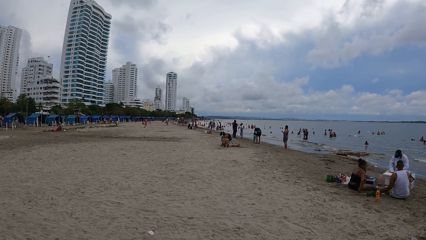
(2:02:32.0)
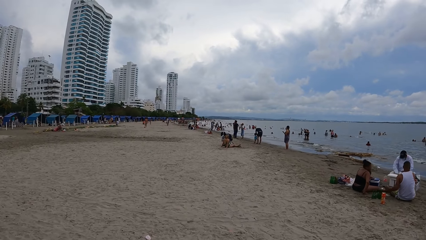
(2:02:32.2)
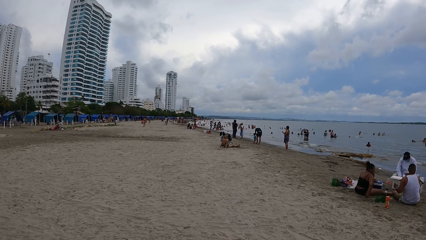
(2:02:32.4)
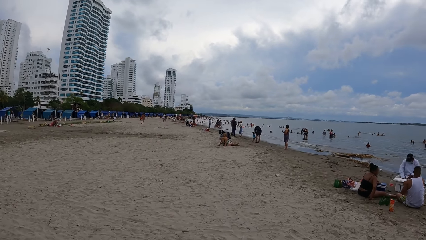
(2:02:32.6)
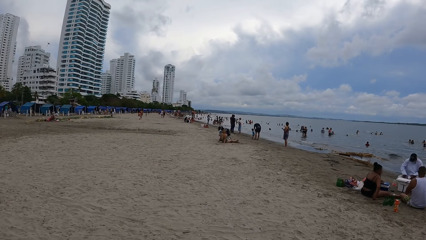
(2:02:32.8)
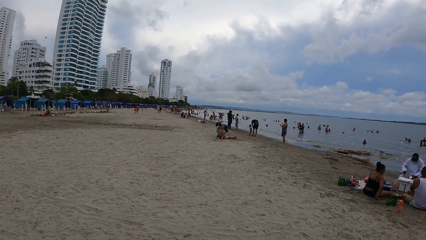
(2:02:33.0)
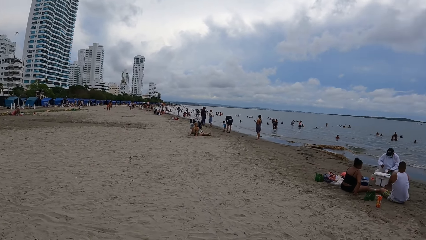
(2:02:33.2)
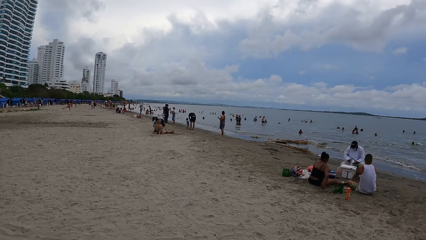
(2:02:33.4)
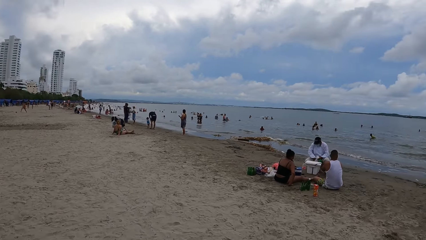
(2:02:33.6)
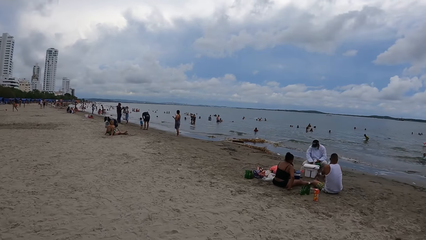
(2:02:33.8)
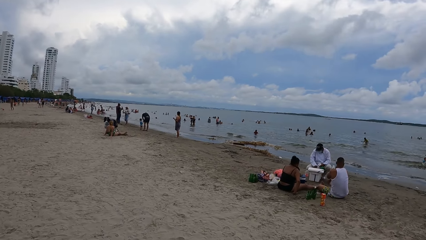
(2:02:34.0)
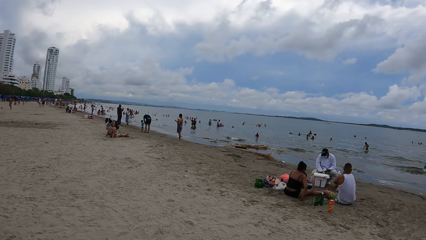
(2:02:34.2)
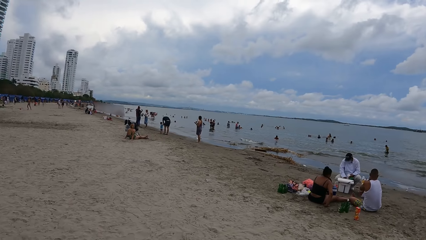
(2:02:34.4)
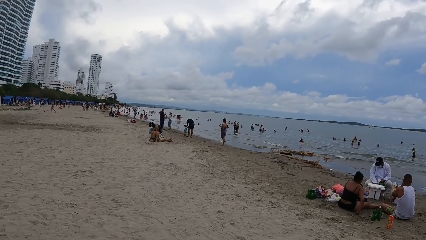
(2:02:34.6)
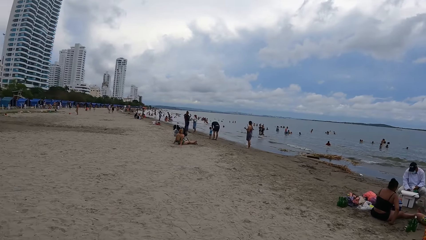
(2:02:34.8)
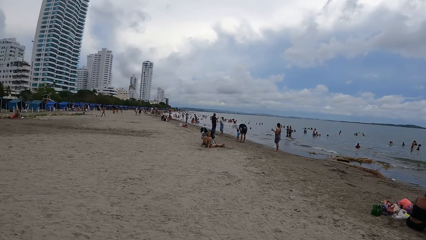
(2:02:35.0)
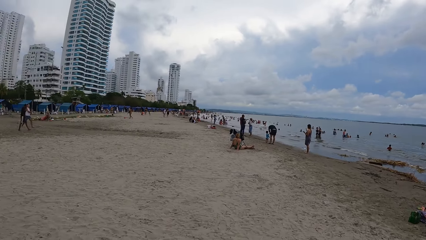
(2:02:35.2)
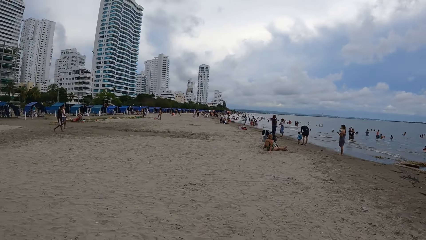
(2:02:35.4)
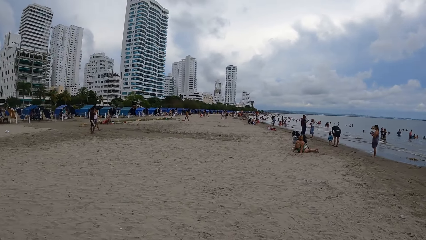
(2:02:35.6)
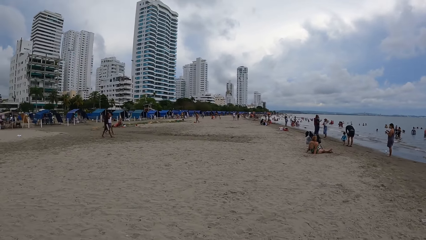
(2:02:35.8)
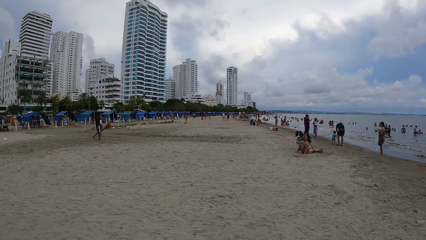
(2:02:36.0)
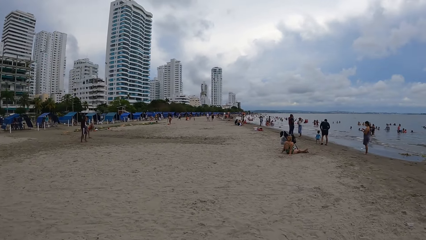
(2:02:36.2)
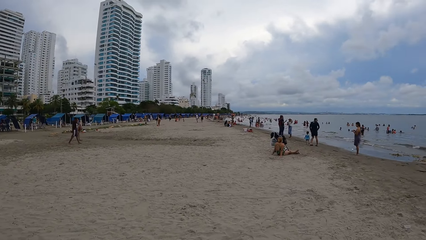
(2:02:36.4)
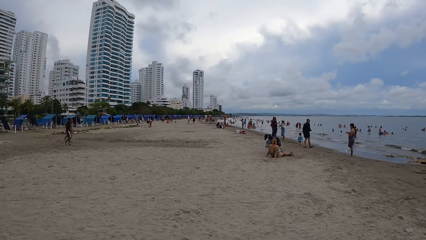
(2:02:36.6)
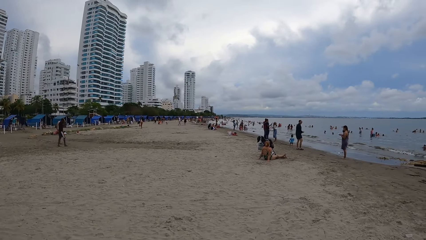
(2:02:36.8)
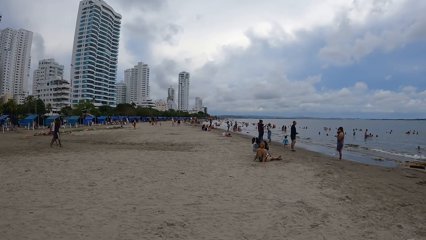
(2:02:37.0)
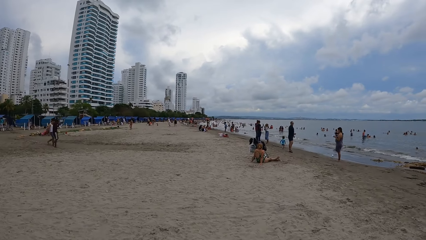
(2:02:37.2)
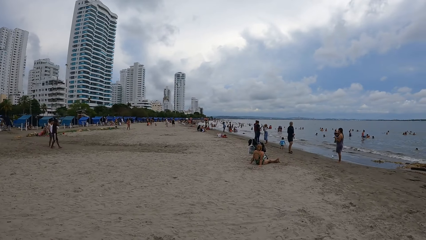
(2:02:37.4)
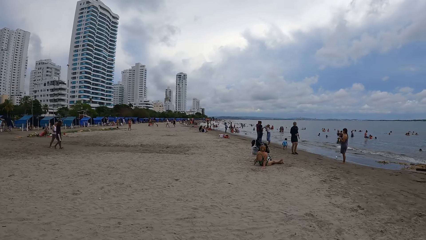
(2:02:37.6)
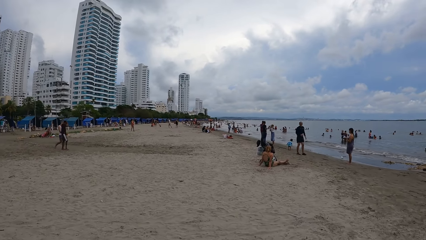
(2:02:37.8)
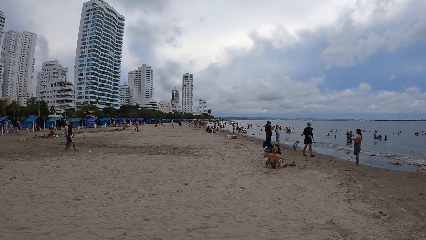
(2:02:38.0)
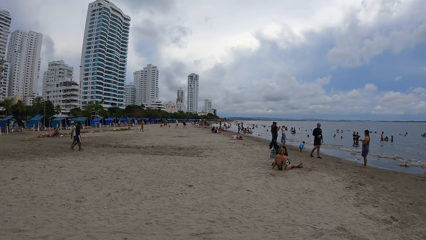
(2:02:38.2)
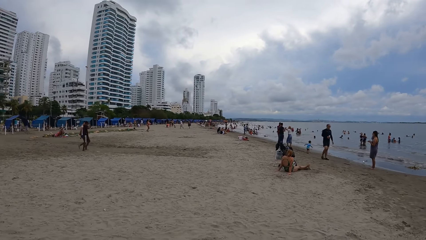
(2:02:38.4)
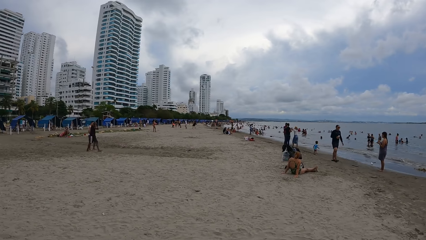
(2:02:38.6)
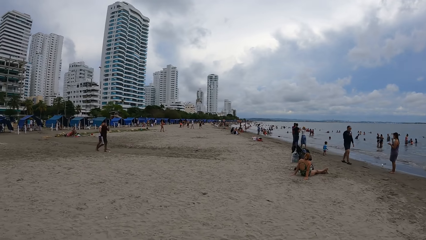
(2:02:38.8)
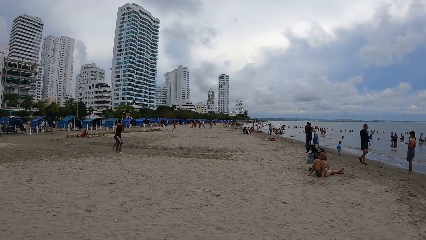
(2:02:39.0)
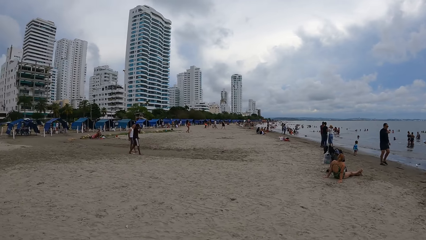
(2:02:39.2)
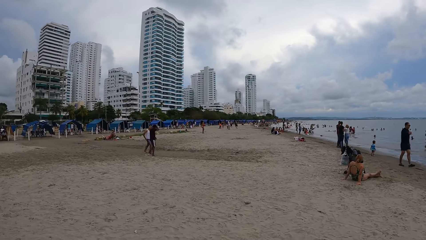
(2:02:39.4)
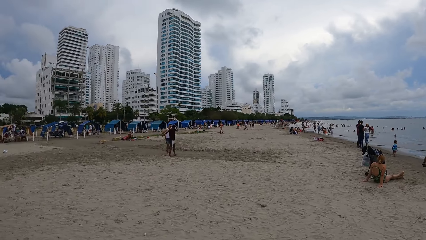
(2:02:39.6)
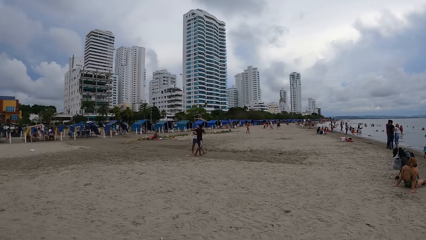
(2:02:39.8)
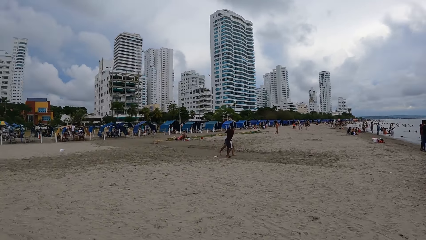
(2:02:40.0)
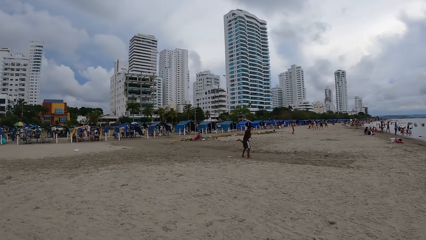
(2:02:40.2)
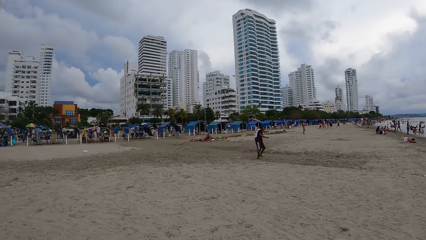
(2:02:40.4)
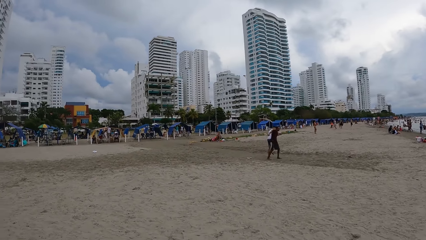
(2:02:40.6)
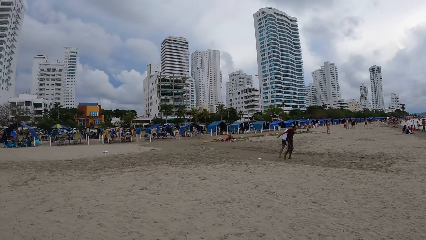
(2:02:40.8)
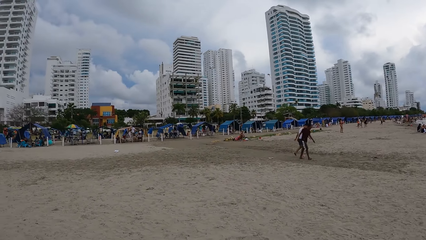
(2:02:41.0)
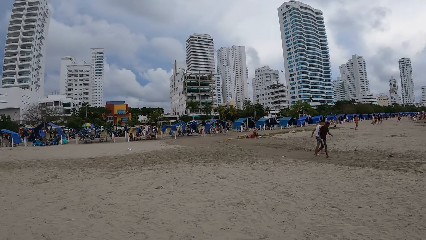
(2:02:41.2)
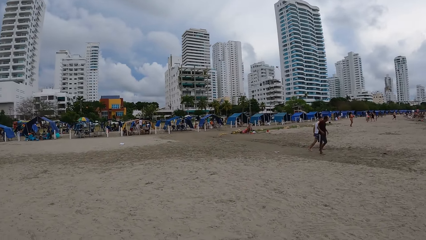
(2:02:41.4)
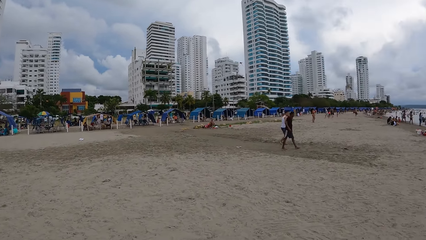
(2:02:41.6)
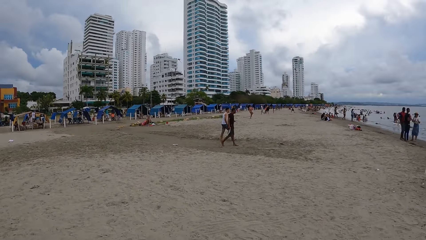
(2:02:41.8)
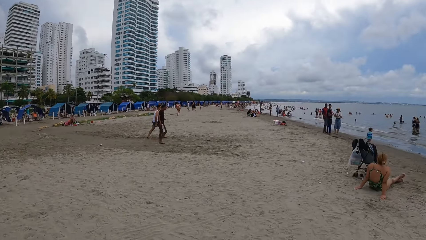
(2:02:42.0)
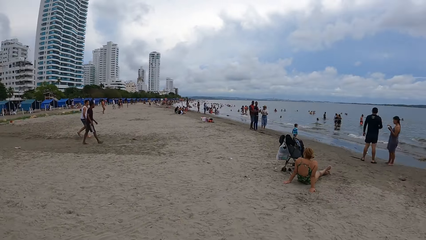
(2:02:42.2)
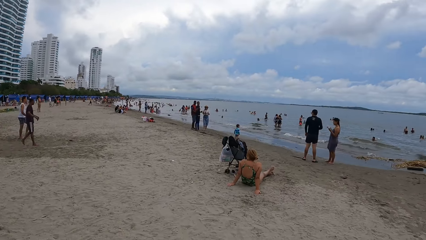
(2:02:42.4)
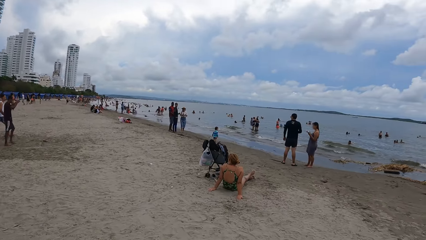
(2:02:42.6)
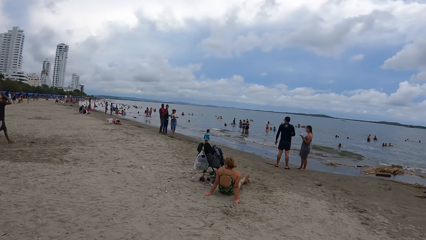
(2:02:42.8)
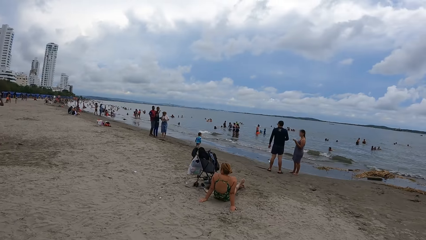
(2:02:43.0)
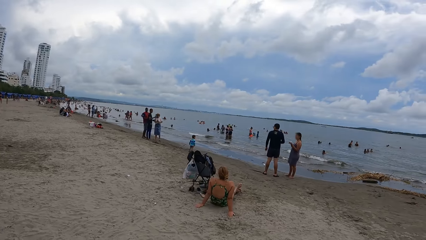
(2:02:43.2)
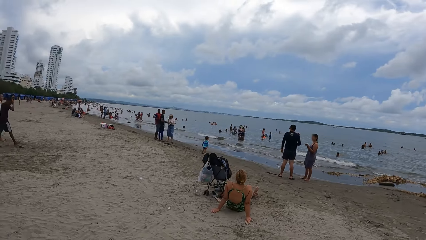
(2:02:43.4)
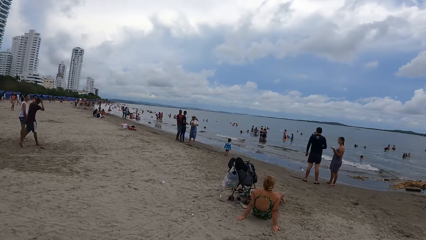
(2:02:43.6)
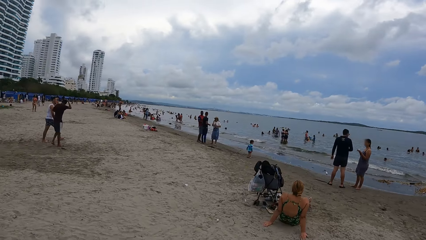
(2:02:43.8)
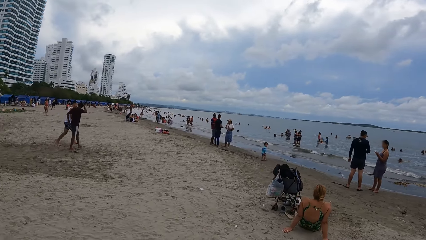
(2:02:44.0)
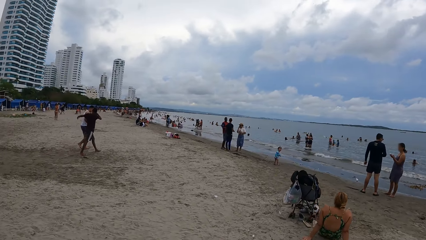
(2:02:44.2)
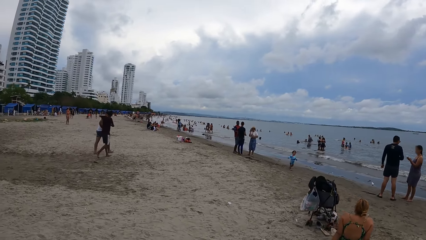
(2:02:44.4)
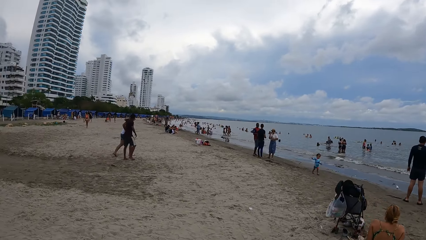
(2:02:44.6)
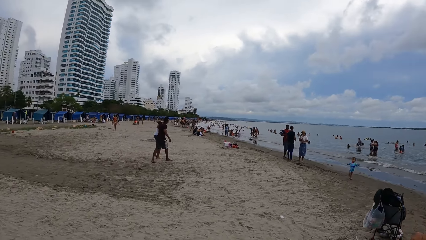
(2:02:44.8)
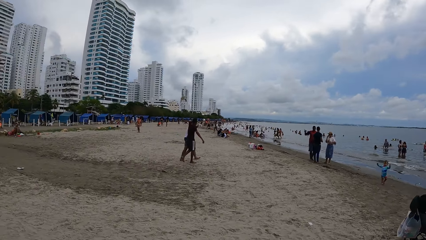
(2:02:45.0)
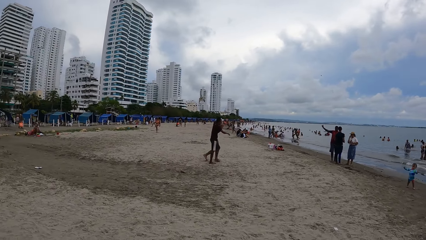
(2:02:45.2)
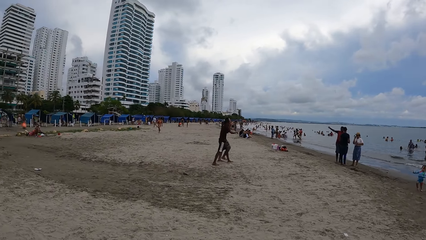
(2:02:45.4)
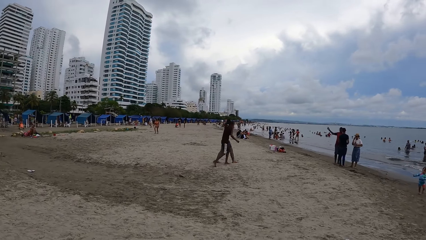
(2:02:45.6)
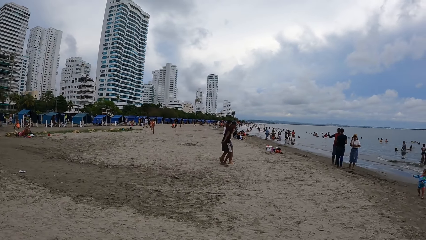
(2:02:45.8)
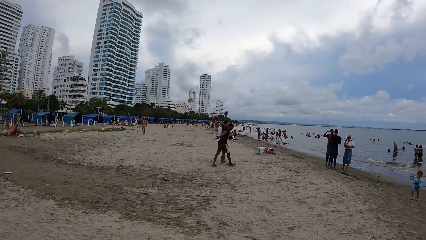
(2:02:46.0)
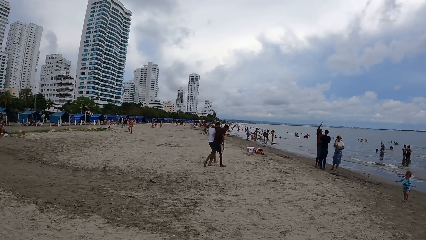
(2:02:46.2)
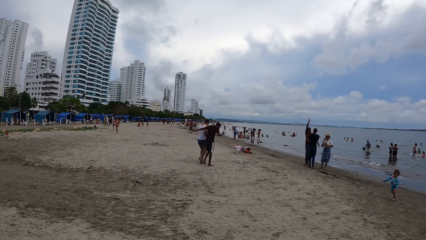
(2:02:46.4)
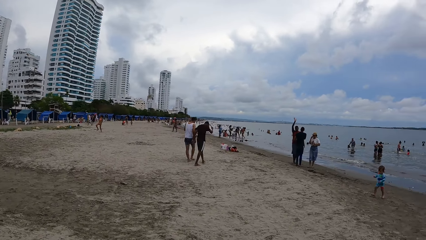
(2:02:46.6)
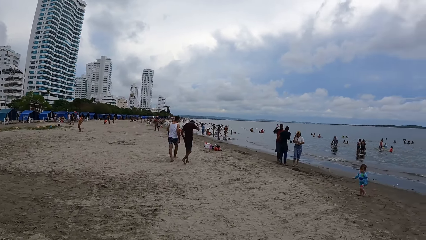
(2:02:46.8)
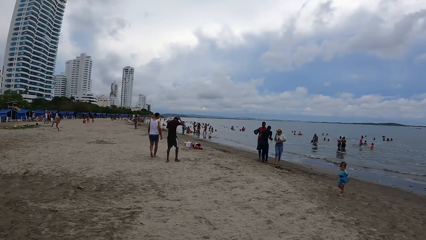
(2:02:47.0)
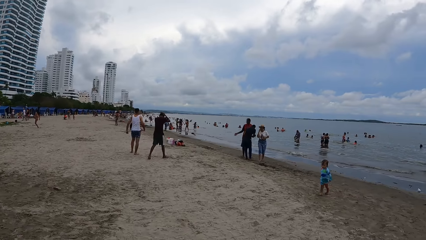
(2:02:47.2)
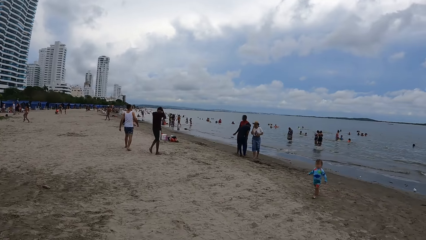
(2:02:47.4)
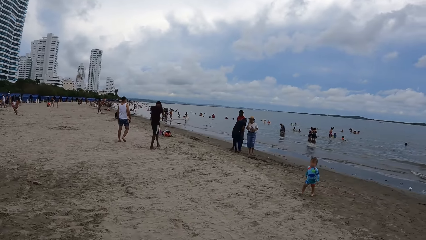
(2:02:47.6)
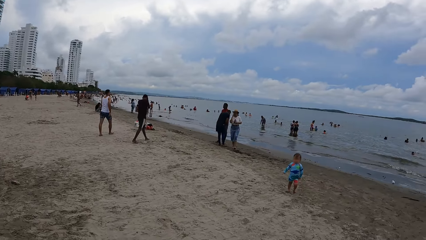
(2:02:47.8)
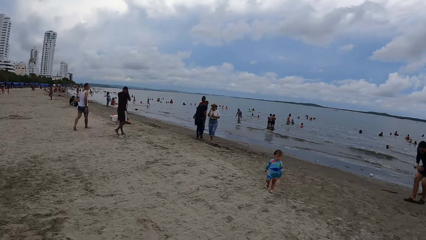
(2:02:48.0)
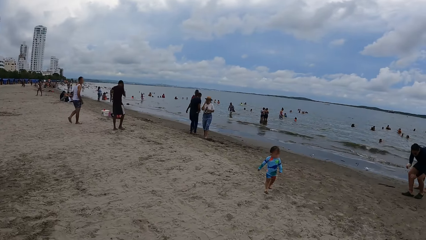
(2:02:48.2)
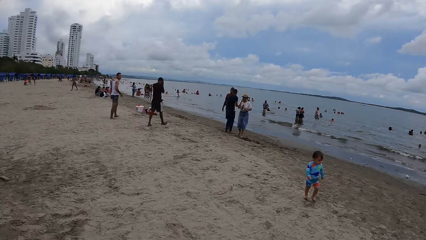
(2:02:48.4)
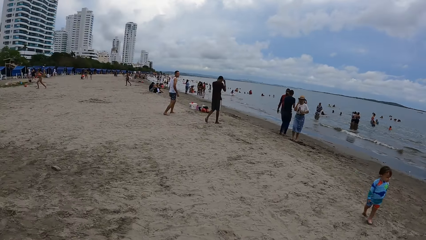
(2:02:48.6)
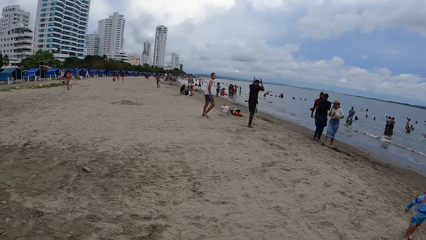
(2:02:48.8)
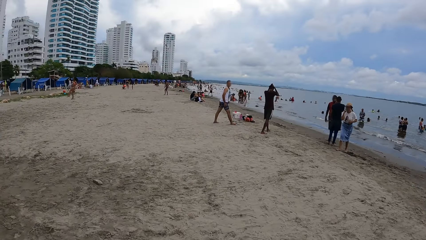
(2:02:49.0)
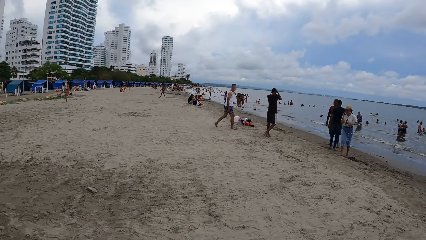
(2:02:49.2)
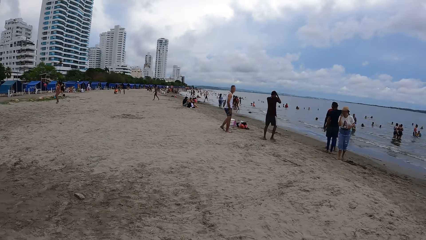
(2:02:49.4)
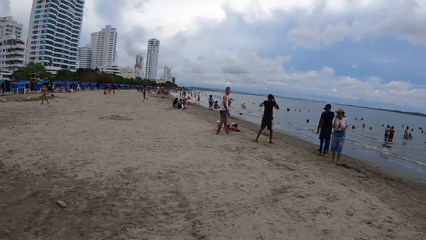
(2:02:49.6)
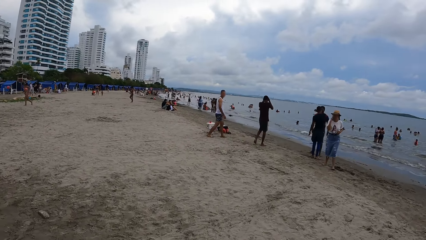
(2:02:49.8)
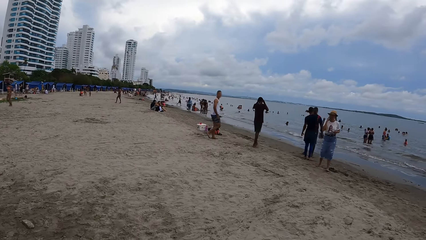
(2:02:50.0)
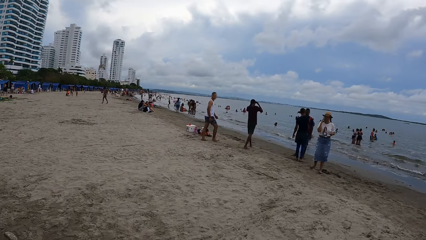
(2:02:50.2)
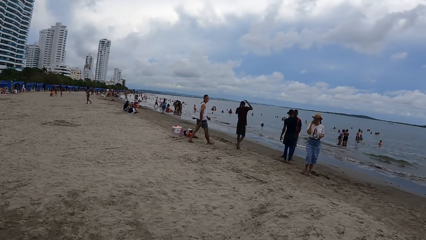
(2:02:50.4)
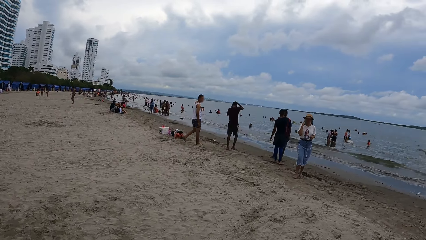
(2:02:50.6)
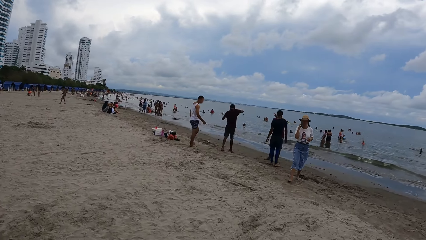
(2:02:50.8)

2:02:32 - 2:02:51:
The camera wearer looks around the beach, walks along the beach, looks around the beach and walks along the beach.
